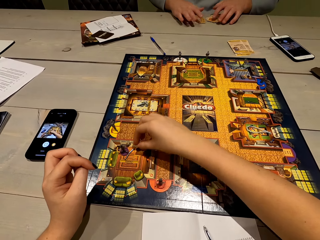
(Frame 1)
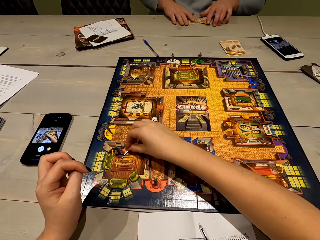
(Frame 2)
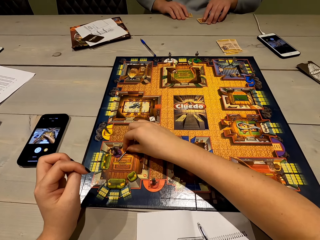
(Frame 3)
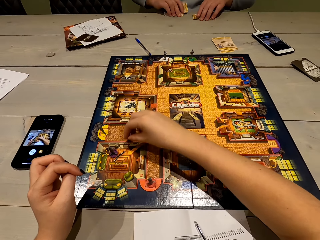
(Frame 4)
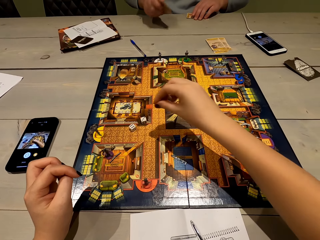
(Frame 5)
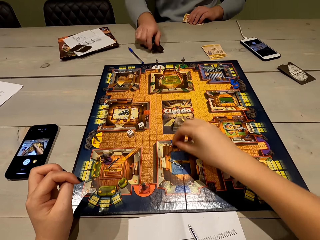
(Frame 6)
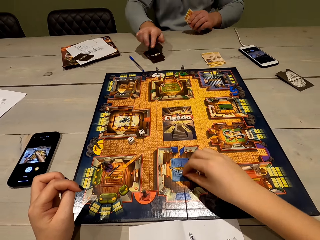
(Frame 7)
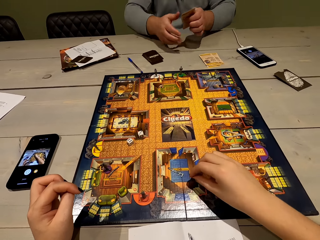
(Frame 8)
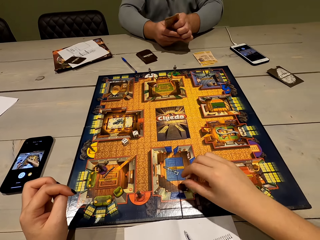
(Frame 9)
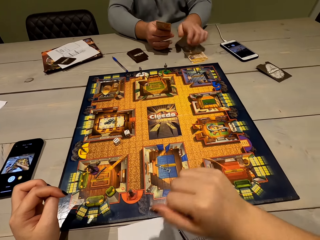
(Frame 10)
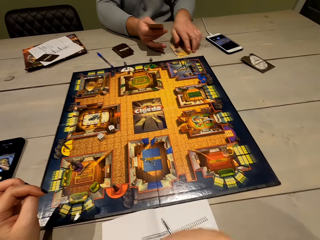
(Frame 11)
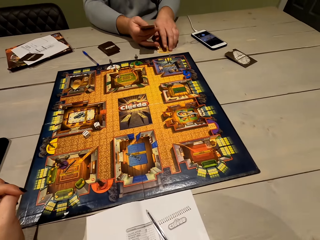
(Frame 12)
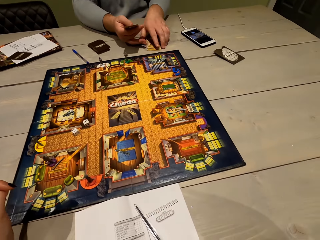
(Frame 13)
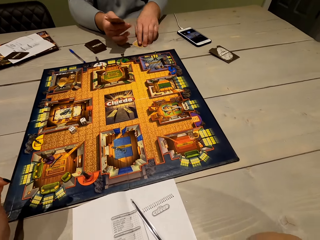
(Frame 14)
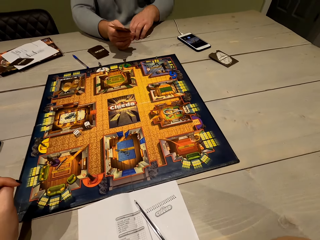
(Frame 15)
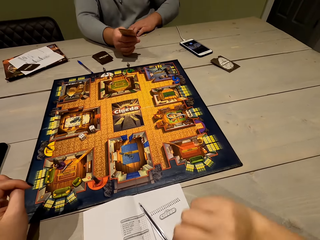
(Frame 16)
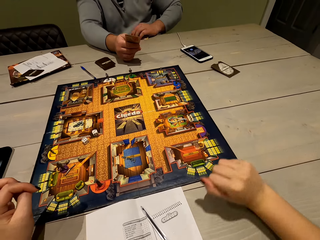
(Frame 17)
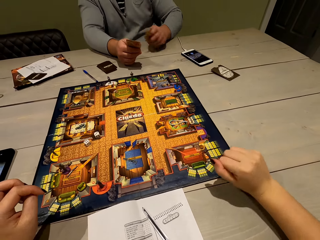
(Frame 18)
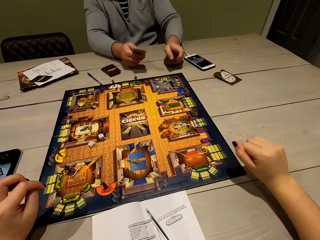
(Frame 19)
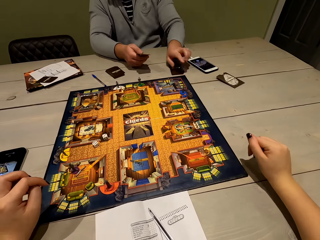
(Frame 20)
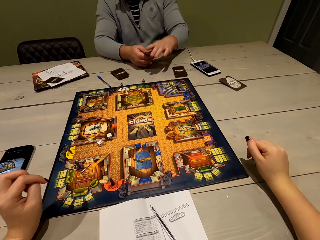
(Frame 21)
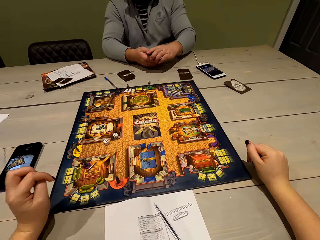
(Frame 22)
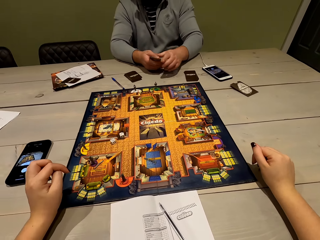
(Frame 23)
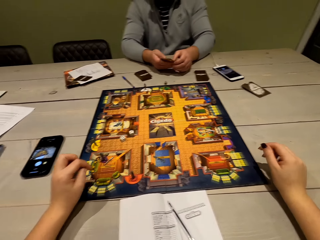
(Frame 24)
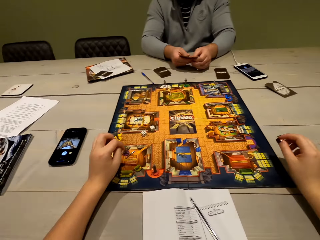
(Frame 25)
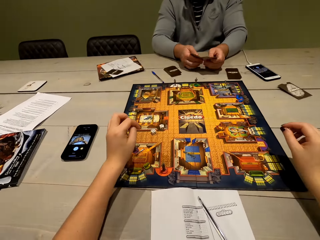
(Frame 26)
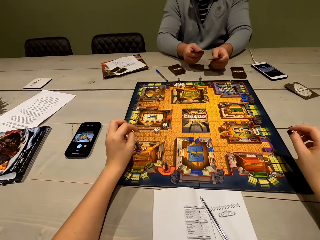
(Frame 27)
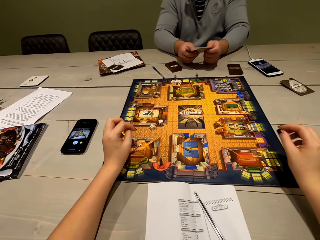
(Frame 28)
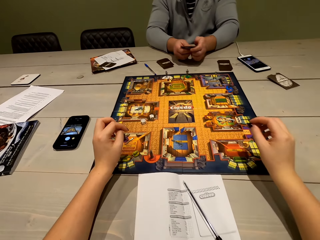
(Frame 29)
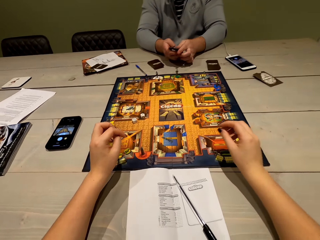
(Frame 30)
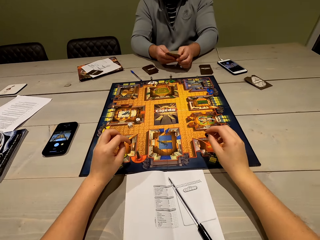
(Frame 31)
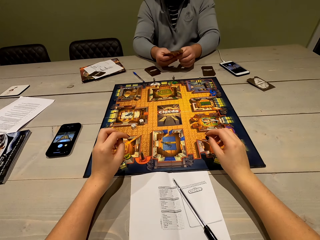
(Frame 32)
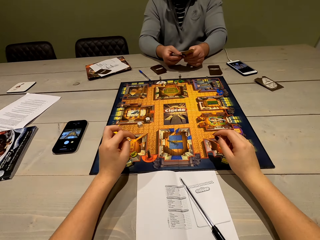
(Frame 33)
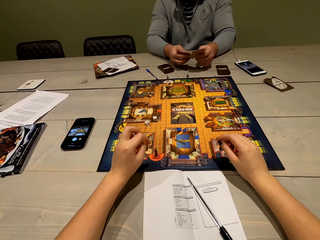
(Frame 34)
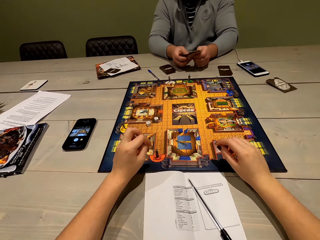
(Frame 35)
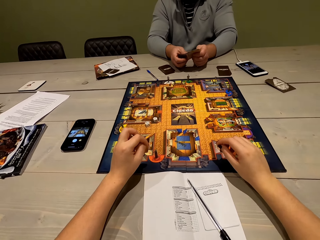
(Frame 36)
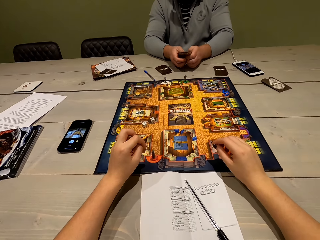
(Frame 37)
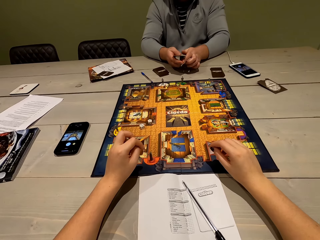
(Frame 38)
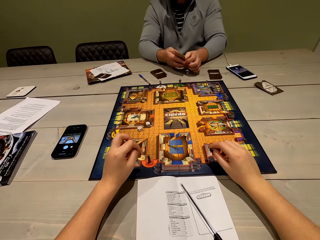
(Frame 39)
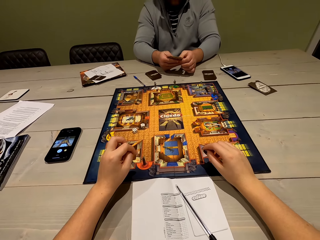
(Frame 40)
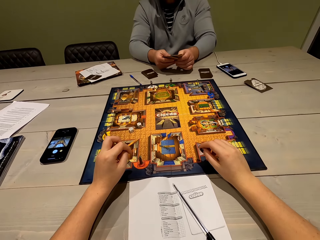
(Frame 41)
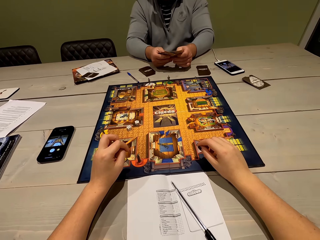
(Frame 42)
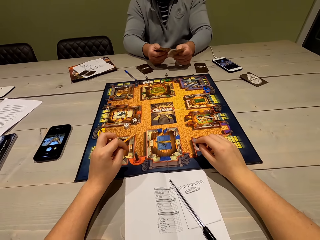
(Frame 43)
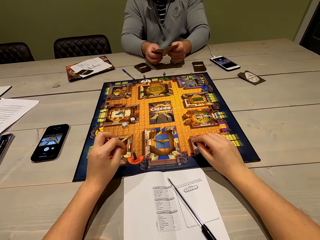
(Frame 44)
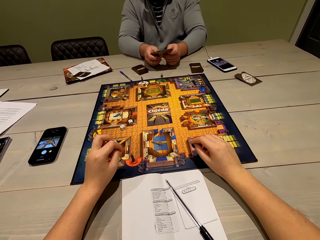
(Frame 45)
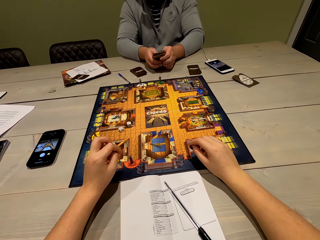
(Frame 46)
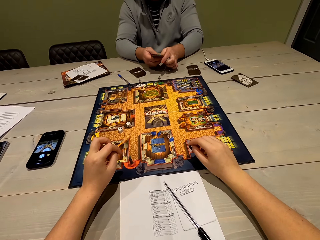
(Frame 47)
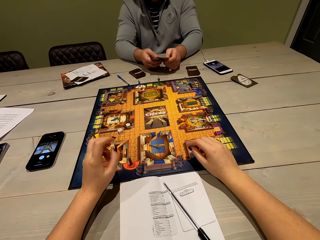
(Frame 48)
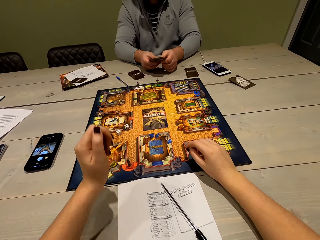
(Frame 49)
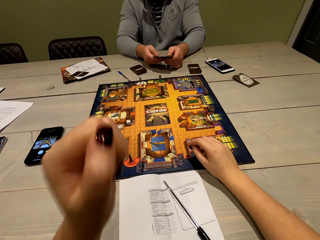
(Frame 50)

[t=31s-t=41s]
A man pulls the playing card on the table. The camera wearer pulls back the right hand. The man pulls the playing cards on the table. The camera wearer moves both hands. The man holds the playing cards. The camera wearer moves both hands. The man shuffles the playing cards.

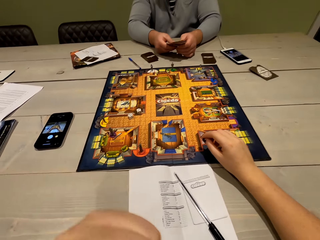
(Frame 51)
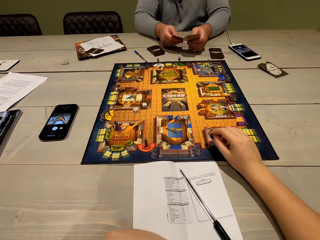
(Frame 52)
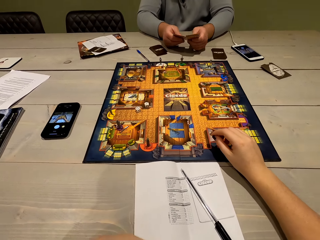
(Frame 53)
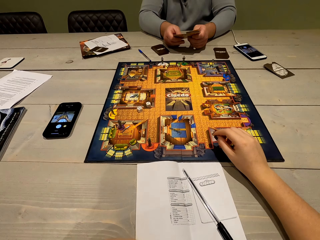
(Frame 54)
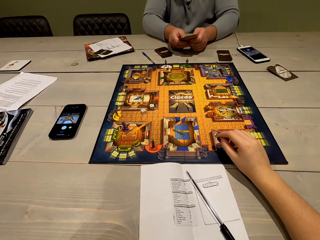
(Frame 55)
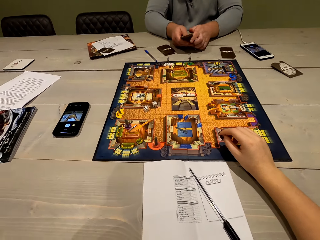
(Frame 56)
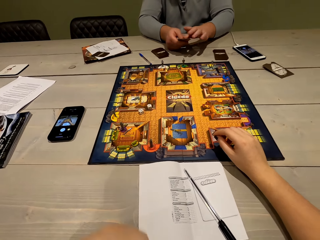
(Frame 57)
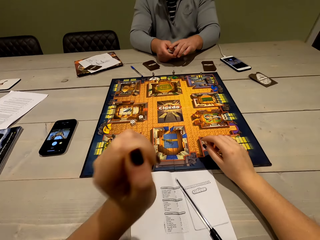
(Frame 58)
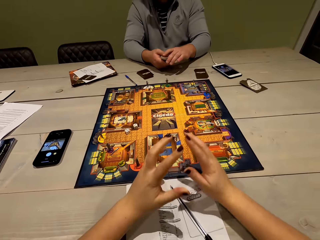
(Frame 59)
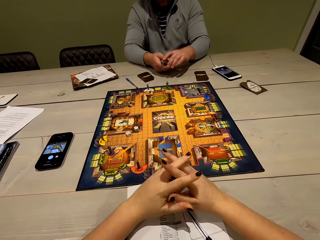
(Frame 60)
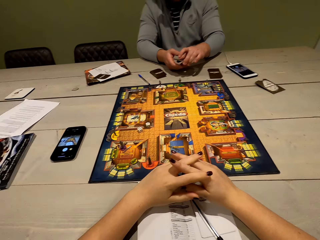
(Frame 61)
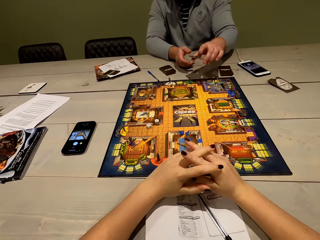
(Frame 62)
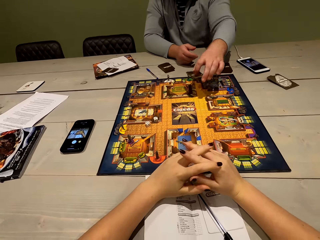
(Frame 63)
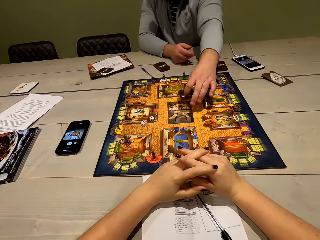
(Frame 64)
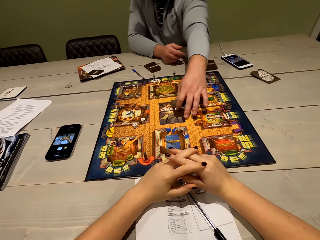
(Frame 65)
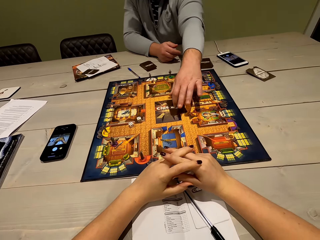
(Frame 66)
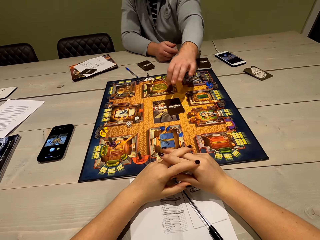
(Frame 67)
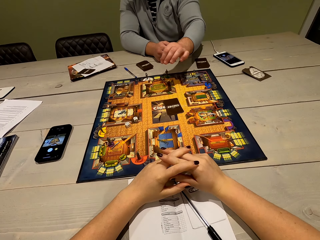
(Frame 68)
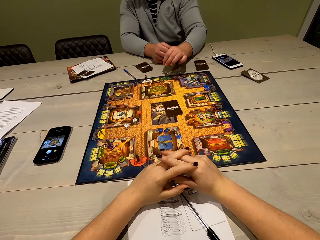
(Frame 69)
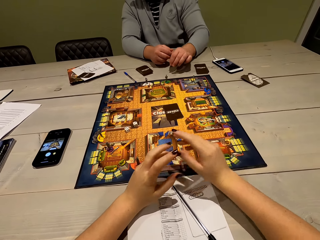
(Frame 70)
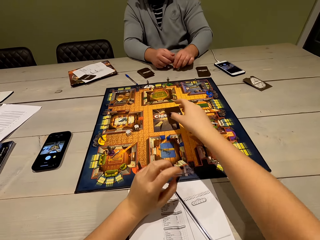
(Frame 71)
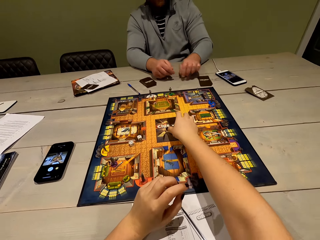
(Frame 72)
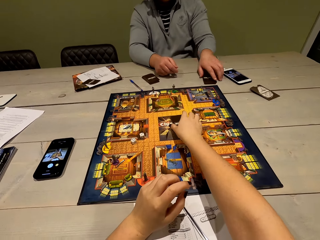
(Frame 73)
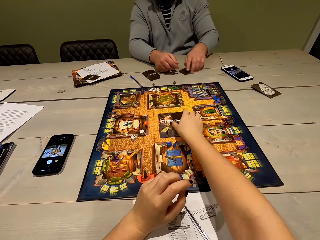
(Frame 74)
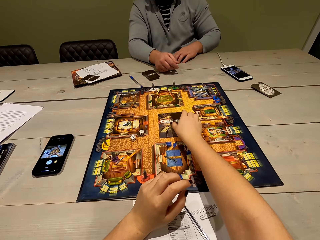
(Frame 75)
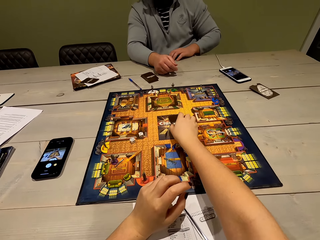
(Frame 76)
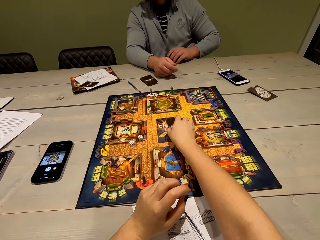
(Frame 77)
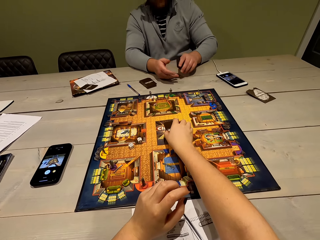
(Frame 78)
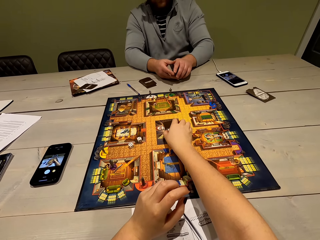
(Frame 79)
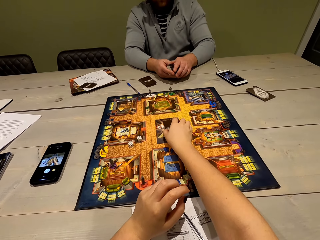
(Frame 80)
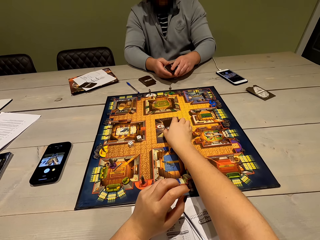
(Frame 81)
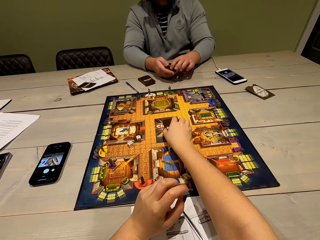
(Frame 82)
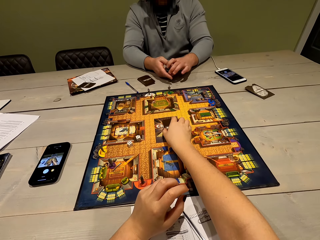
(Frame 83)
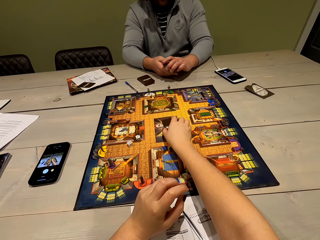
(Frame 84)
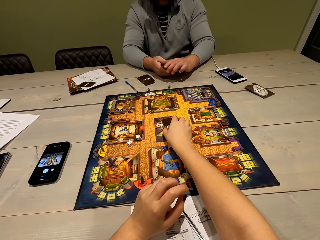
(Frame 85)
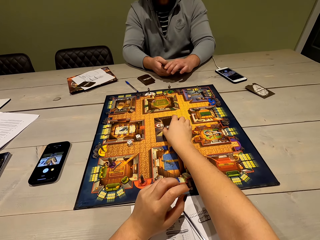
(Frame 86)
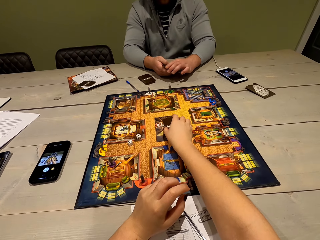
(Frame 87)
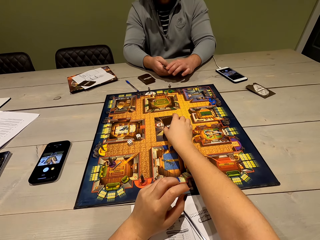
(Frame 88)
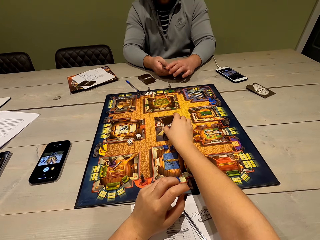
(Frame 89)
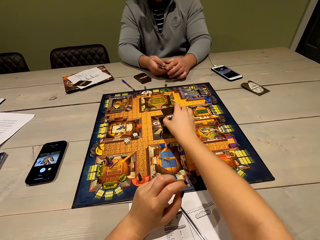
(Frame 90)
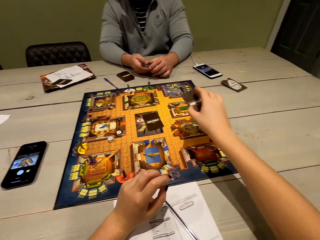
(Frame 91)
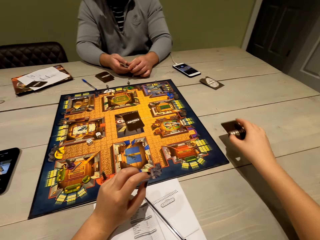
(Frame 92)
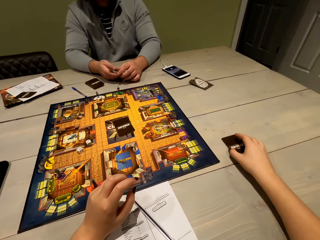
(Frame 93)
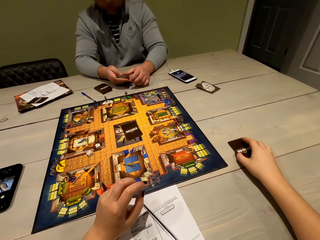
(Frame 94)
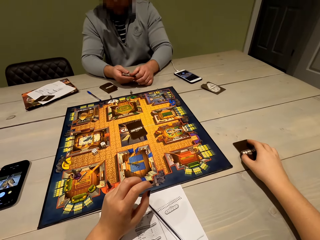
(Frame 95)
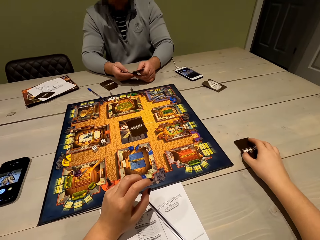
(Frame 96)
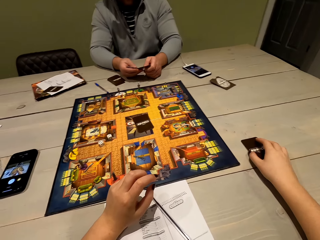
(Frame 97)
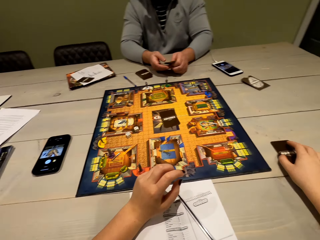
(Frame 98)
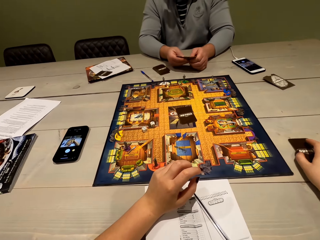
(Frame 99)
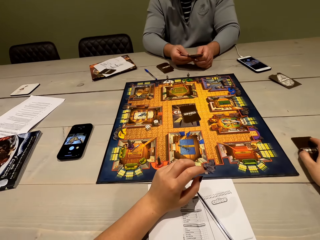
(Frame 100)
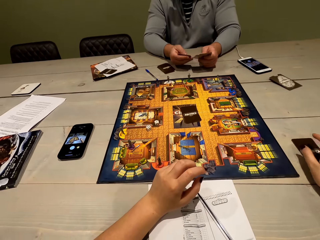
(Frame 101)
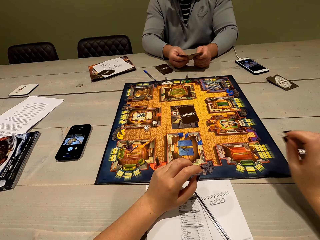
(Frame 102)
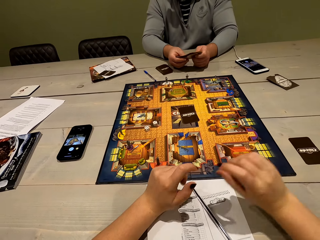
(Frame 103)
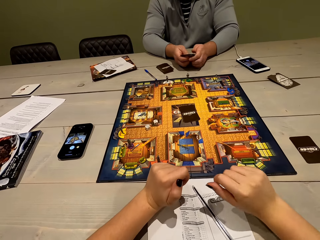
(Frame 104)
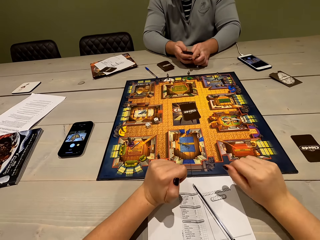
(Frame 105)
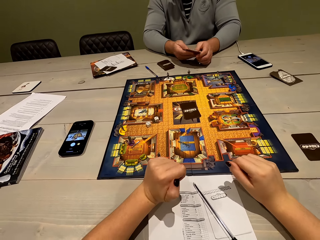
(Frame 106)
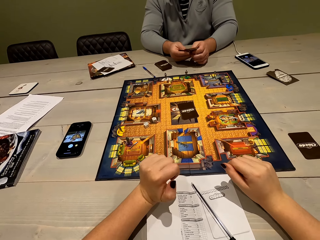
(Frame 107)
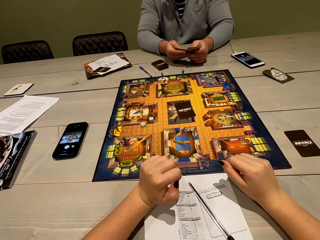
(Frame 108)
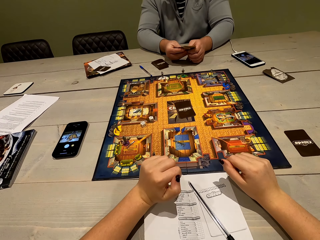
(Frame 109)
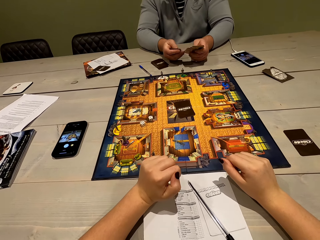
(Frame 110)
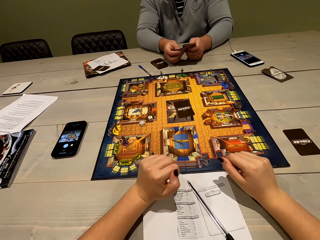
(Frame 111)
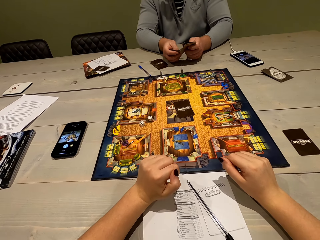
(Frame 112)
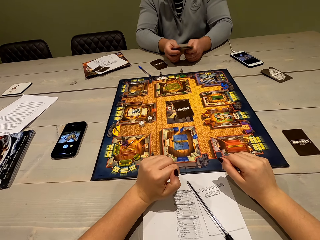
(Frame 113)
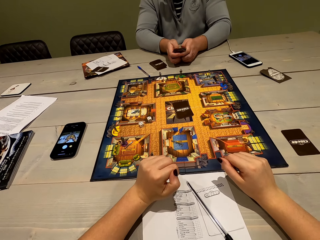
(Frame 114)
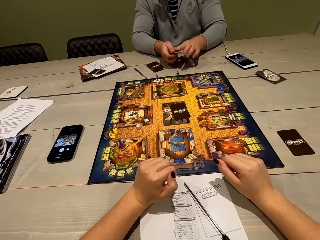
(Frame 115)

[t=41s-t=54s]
The camera wearer lifts the left hand. They wipe the face. They look at the board game. They move both hands. A man moves the left hand. The camera wearer holds the hands together. The man places the playing card on the board and pulls back the left hand. The camera wearer lifts the right hand. They hold the playing card. The man shuffles the playing card. The camera wearer lifts the playing card. The man places the playing card on the table. The camera wearer puts the cards on the table. The man shuffles the playing card and aligns the cards.
